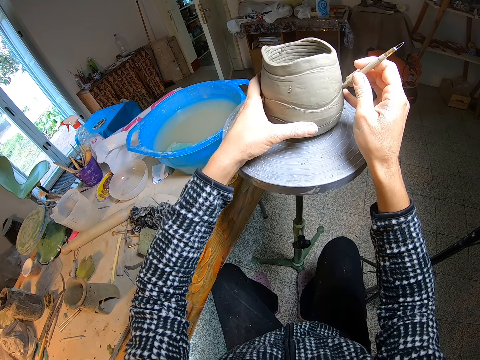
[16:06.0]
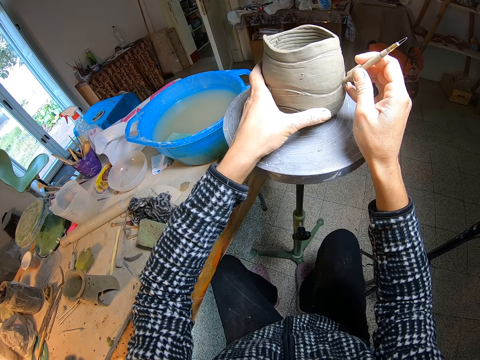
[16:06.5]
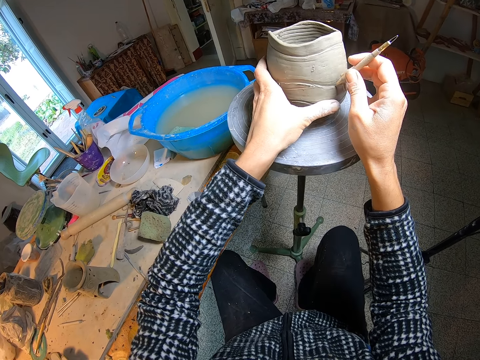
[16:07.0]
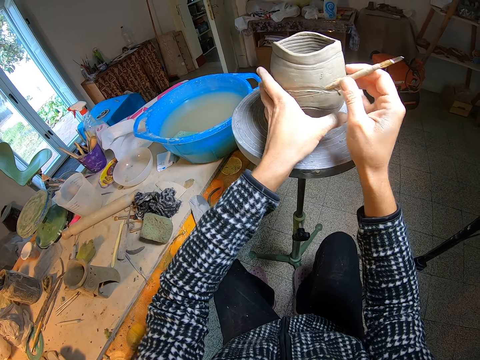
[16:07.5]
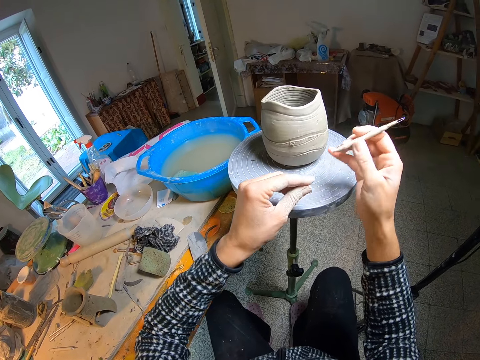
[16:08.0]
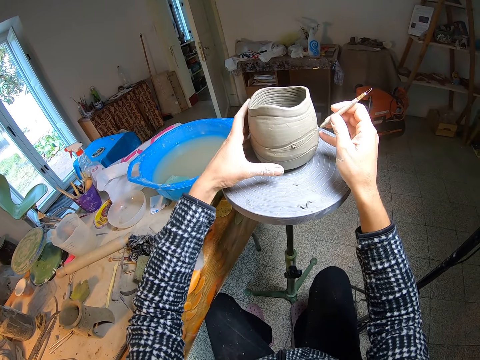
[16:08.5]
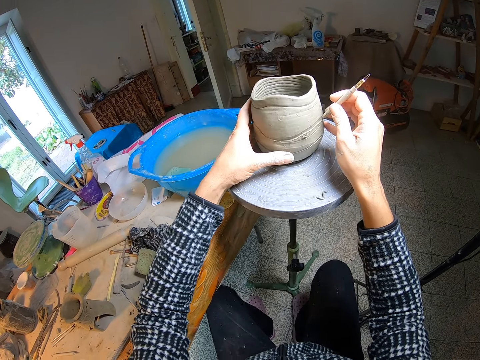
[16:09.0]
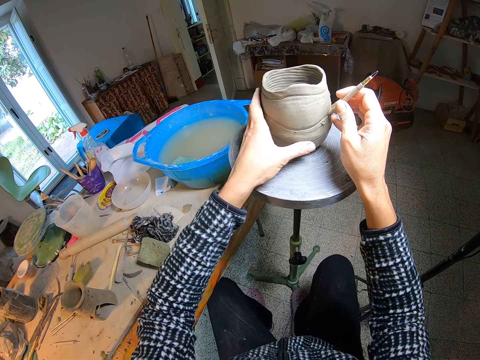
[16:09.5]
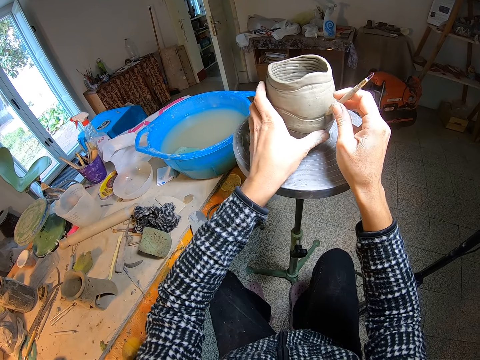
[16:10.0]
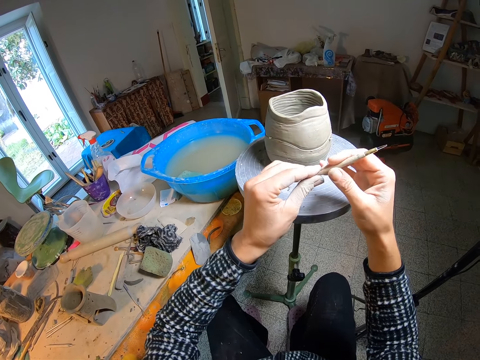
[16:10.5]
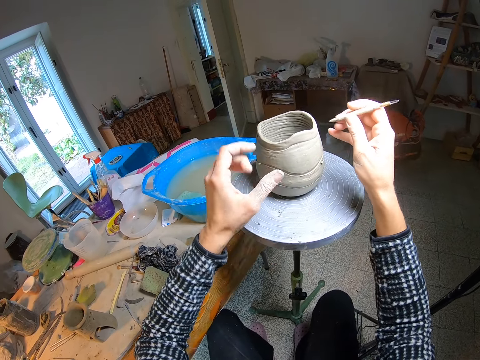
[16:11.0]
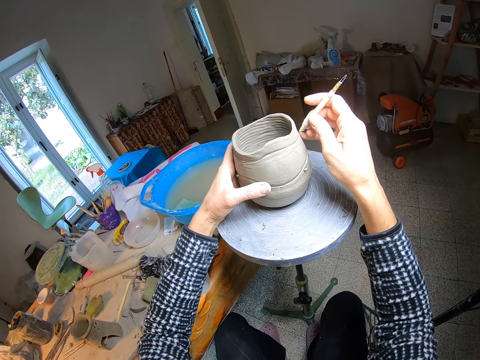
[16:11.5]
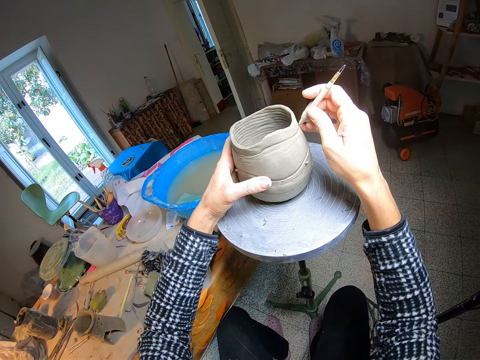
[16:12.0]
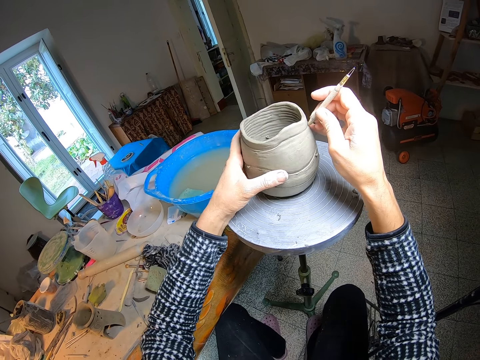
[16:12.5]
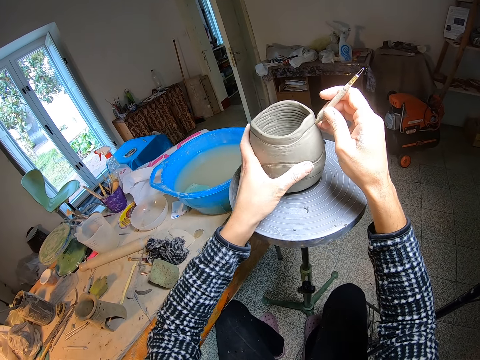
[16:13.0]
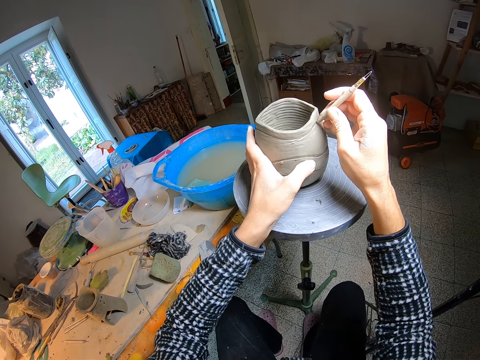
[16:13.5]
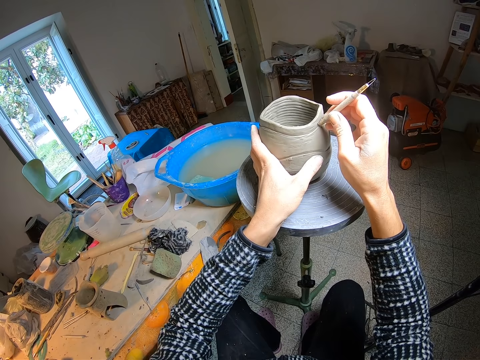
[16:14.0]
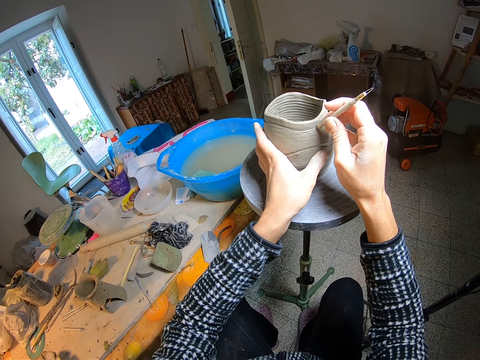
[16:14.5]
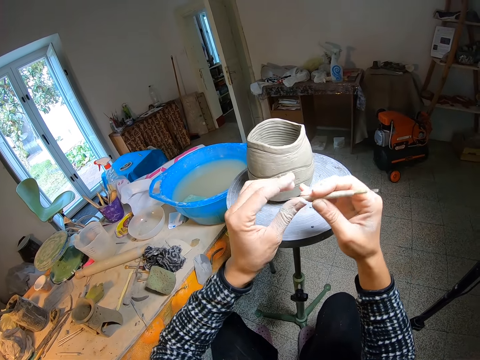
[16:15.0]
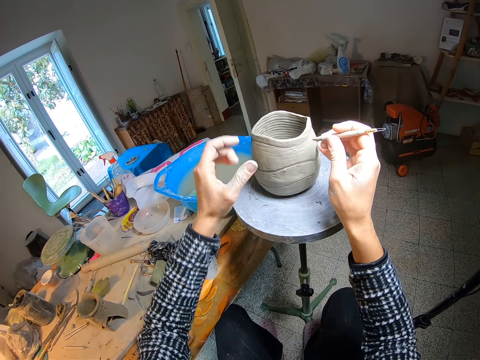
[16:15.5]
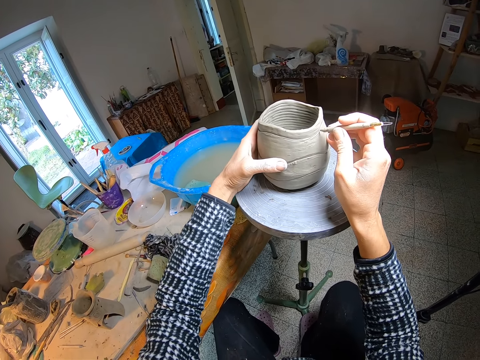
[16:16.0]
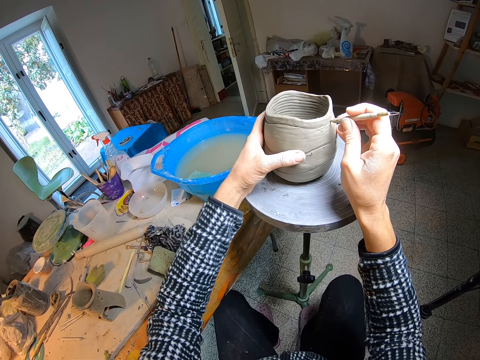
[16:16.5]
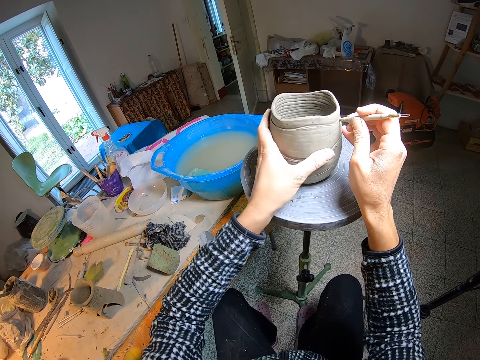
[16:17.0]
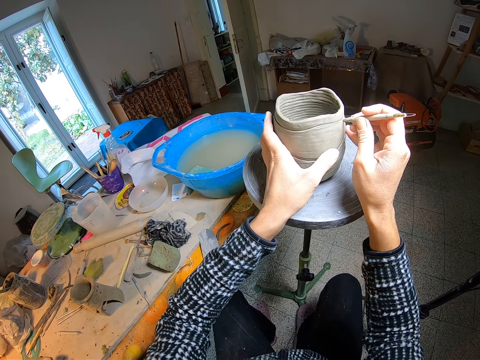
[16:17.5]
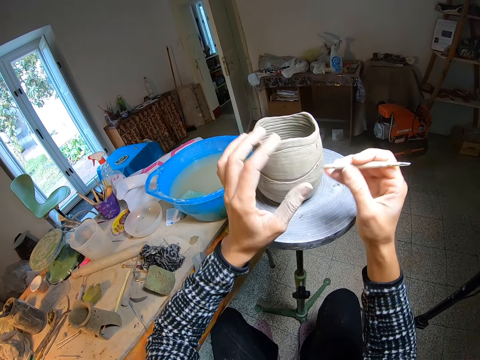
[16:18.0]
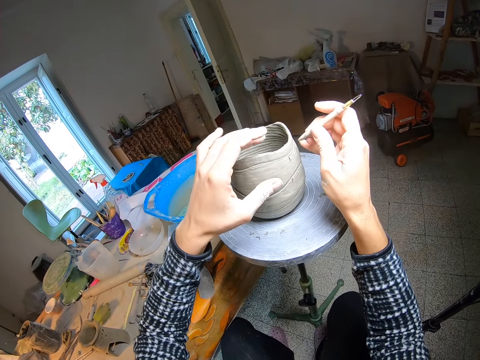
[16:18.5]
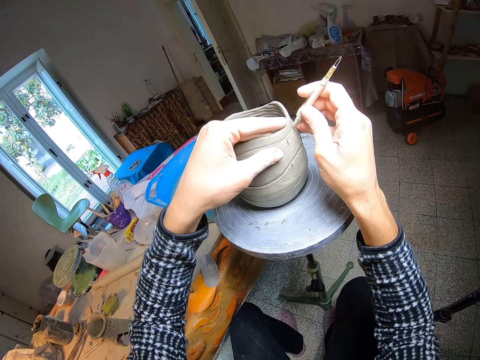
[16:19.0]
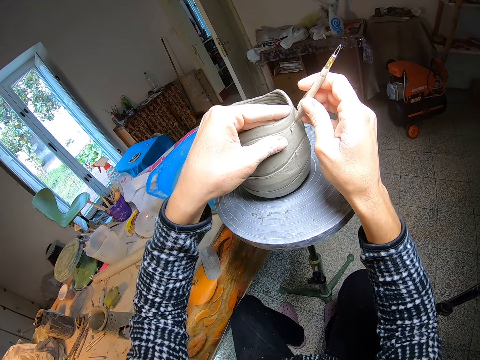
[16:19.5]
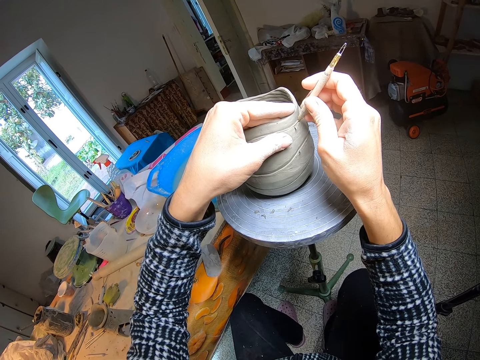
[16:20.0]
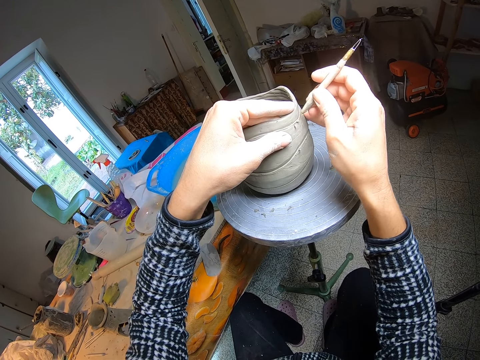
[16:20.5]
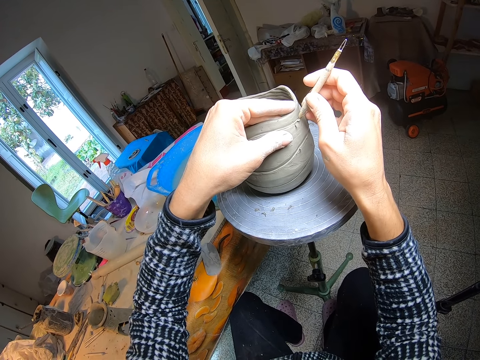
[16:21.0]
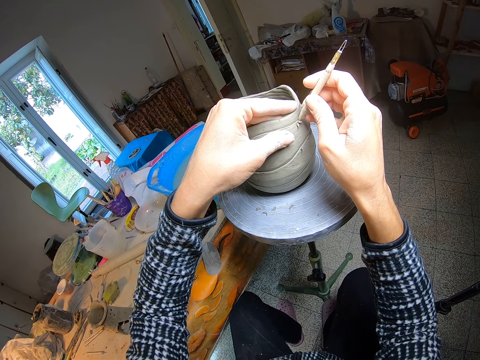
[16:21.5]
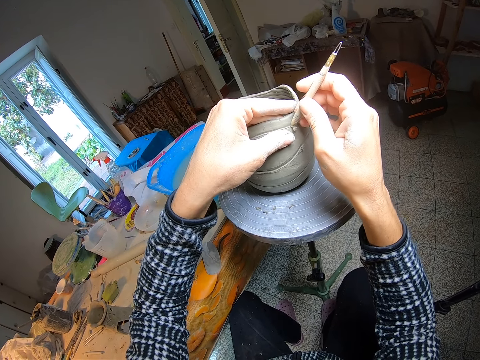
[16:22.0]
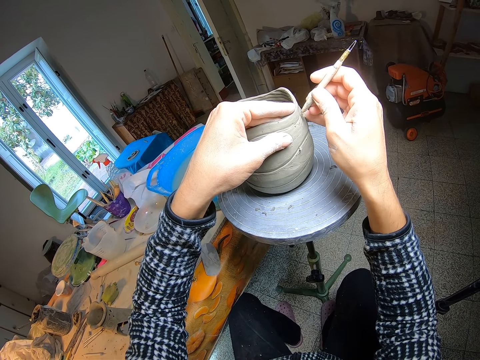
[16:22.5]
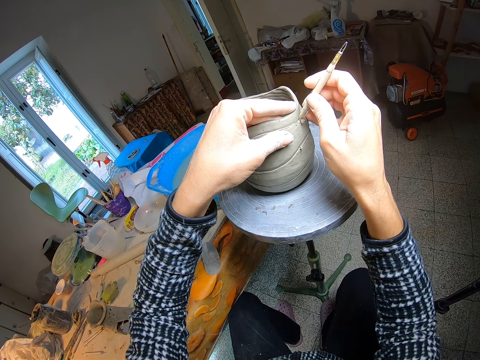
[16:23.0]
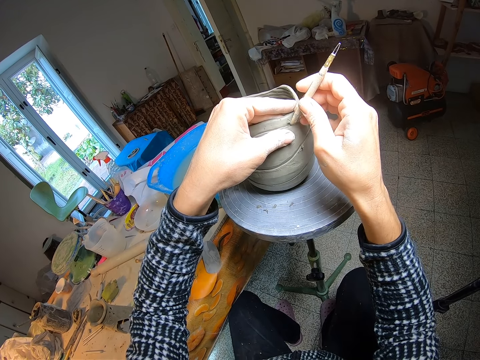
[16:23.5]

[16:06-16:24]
The camera wearer molds the pottery clay or craft on the potter's wheel with the clay cutter or potter's needle in her right hand. She tilts the craft with a hand, sketches the craft with the potter's needle. She removes a small fragment of clay on the clay cutter with her left hand, holds the pottery clay on the potter's wheel with her left hand. She sketches the craft with the potter's needle. She removes a small fragment of clay from the clay cutter with her left hand. She drops the clay on the stool. She holds the pottery clay on the potter's wheel with her left hand, molds the pottery clay on the potter's wheel with the clay cutter in her right hand. She sketches the craft with the potter's needle. She removes a small fragment of clay on the clay cutter with her left hand, holds the pottery clay on the potter's wheel with her left hand. She sketches the craft with the potter's needle. She molds the pottery clay with the clay cutter in her right hand. She removes a small fragment of clay from the clay cutter with her left hand, holds the pottery clay on the potter's wheel with her left hand. She sketches the craft with the potter's needle. She molds the pottery clay on the potter's wheel with the clay cutter in her right hand.

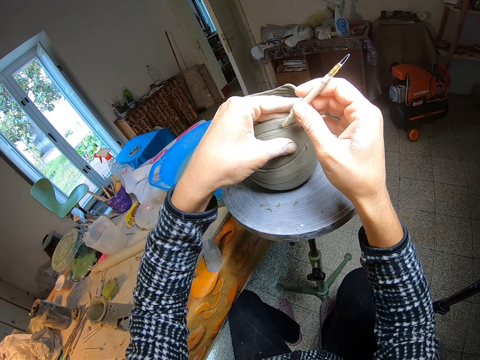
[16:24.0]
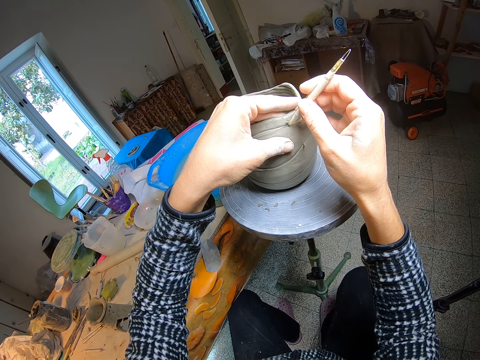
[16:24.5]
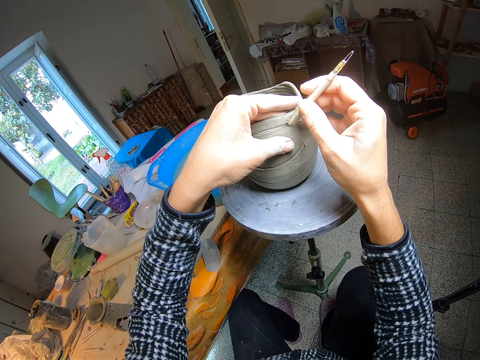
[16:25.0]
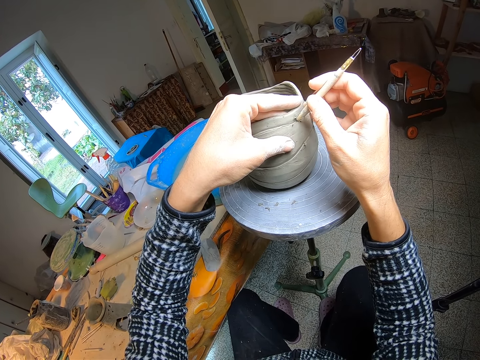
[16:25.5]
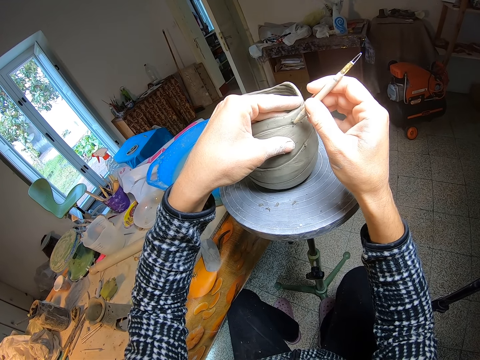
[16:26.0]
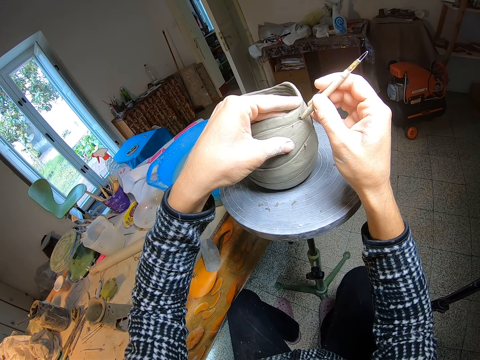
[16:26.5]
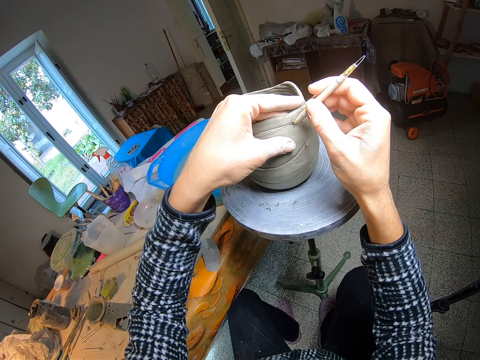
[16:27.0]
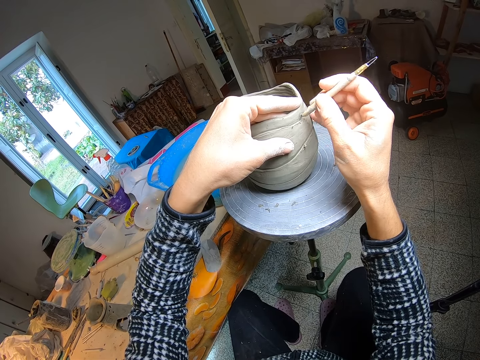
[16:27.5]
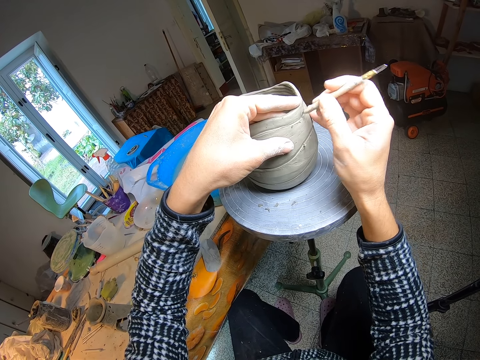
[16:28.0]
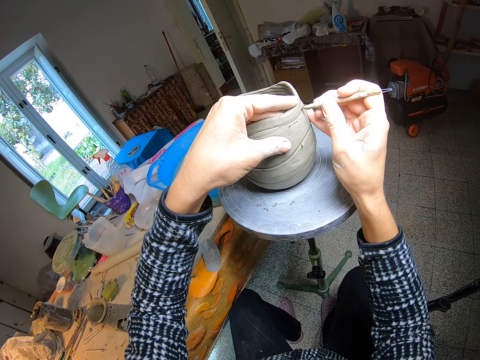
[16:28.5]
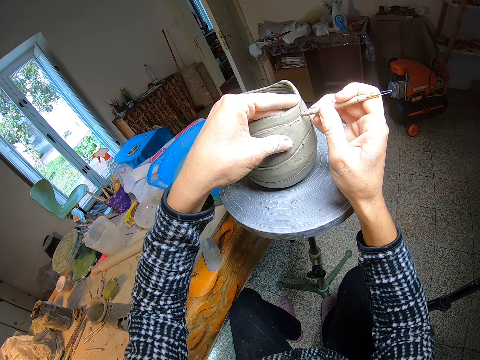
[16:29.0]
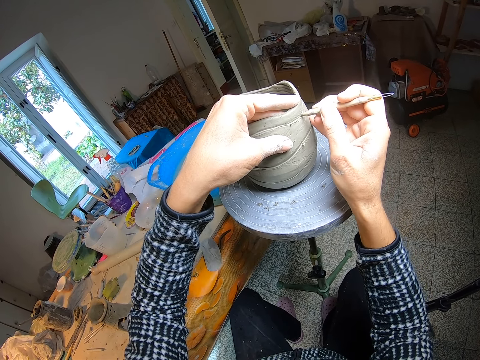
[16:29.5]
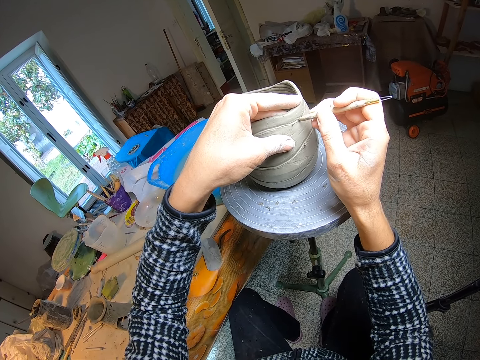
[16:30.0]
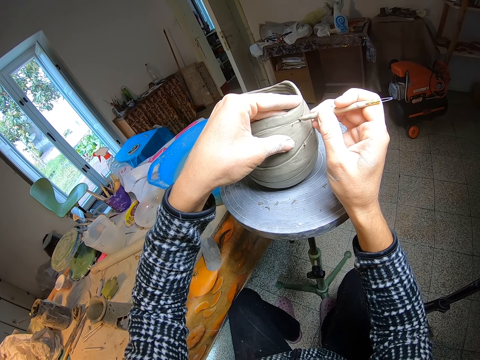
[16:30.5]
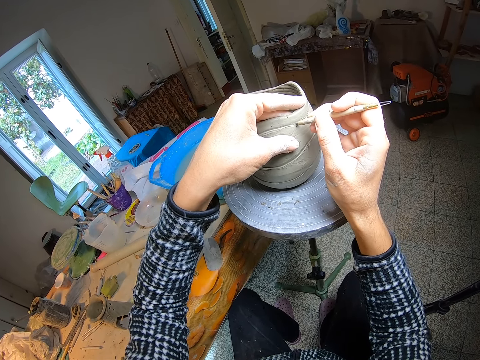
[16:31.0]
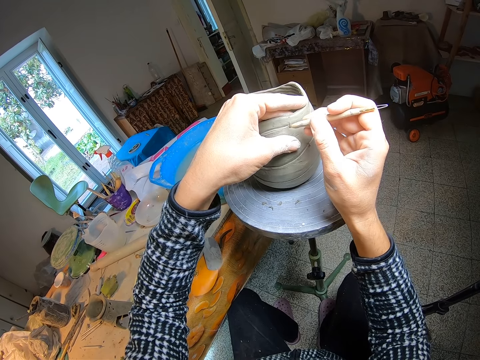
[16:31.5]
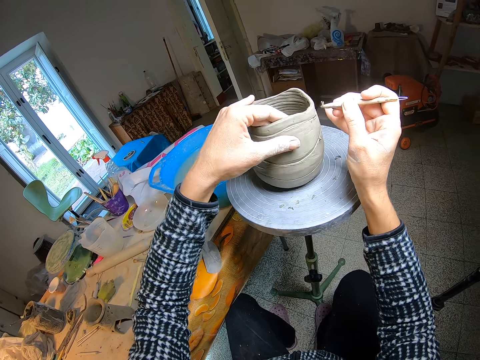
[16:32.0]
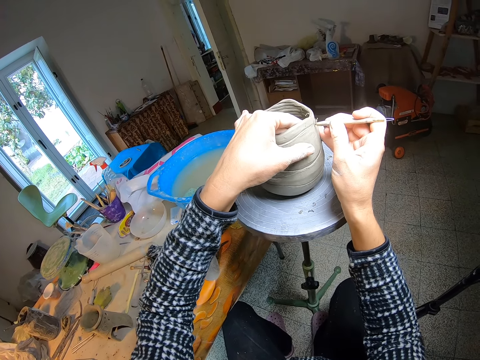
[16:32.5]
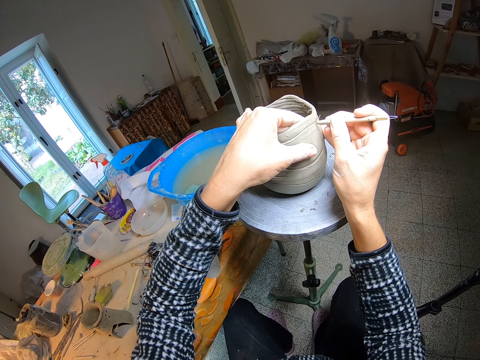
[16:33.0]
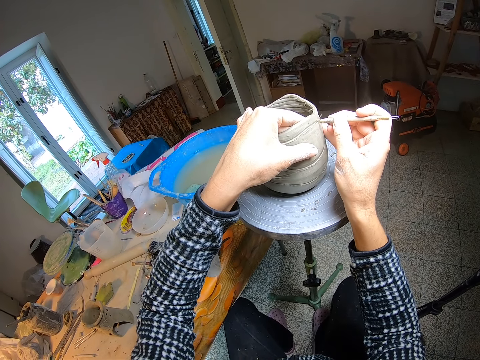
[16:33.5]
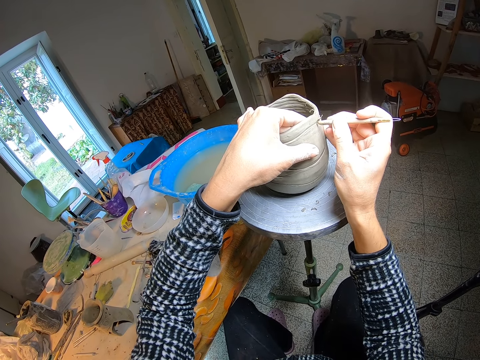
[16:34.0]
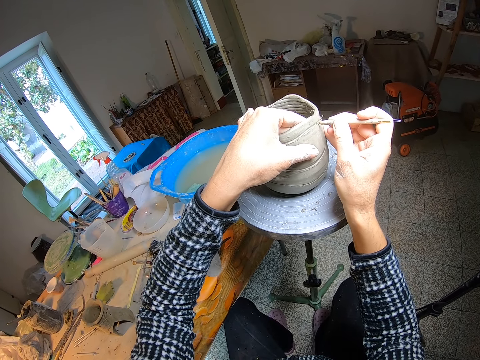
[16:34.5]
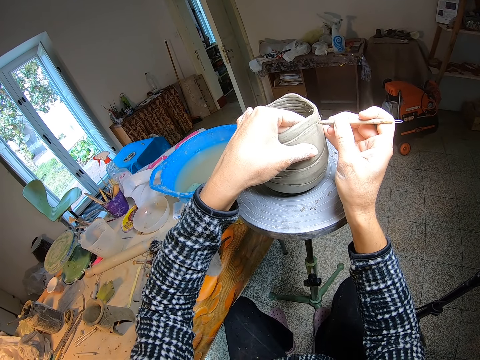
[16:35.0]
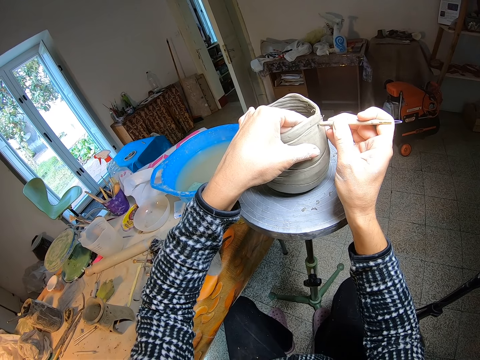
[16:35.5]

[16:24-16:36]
The camera wearer tilts the craft with a hand. They sketch the craft with a potter's needle.
